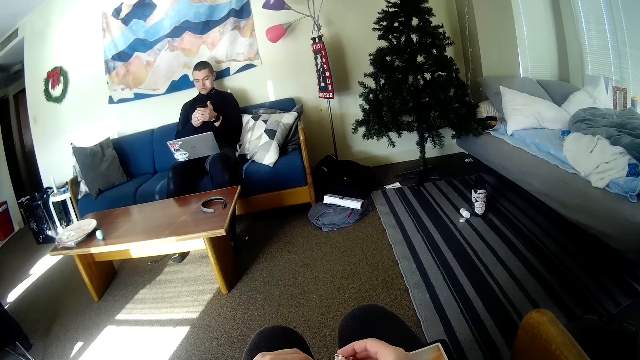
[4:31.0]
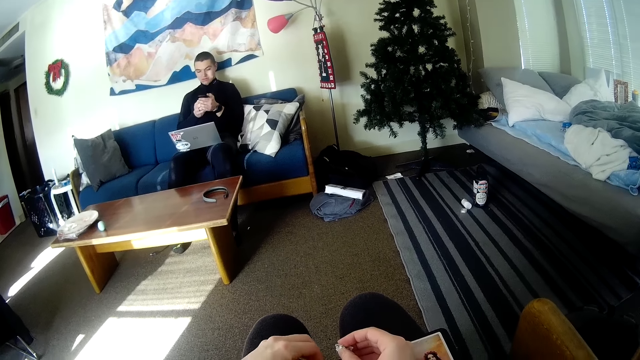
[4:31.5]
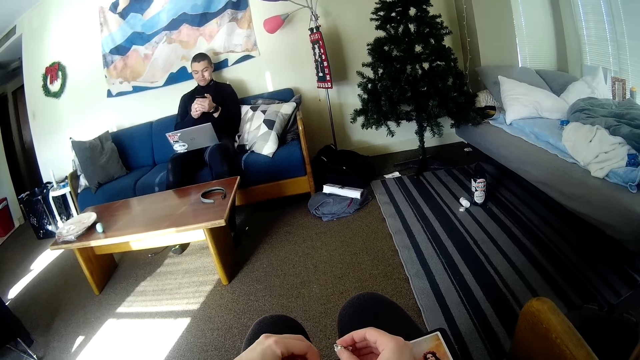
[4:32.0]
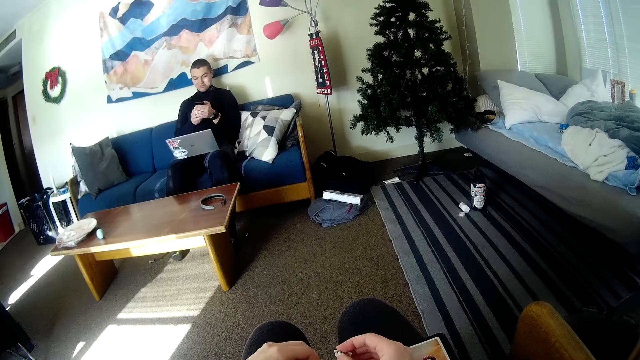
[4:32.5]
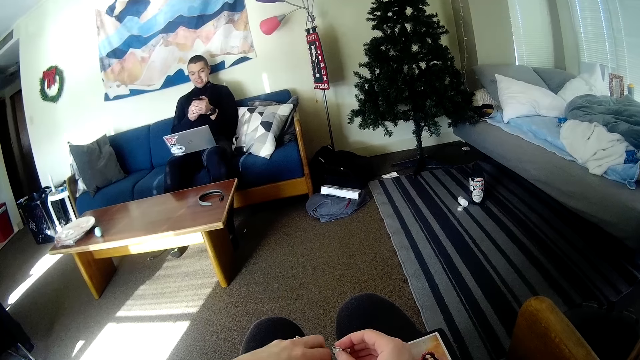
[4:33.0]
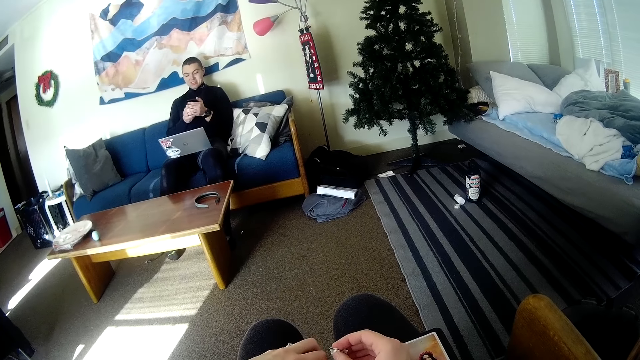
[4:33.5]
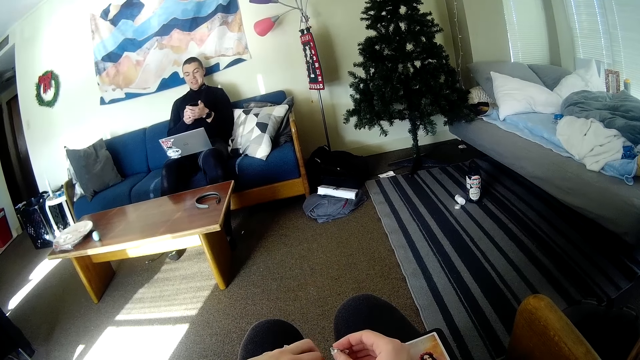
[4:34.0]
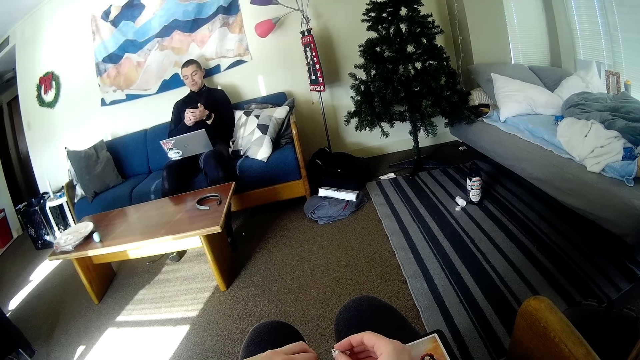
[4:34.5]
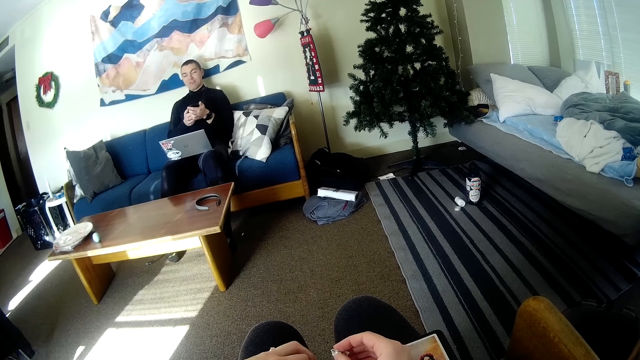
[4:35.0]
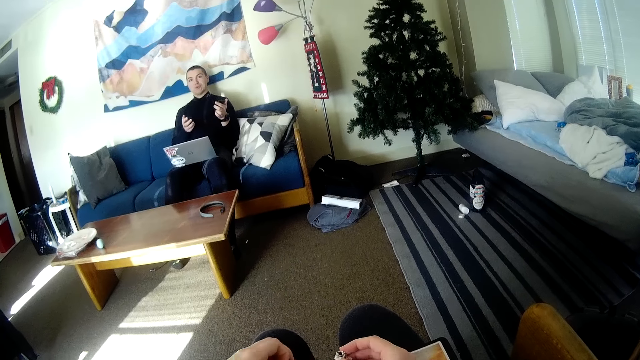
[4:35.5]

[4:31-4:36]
The camera wearer removes the sticker with her left hand. She passes the peeled sticker in her right hand to her left hand. A person moves his hands.

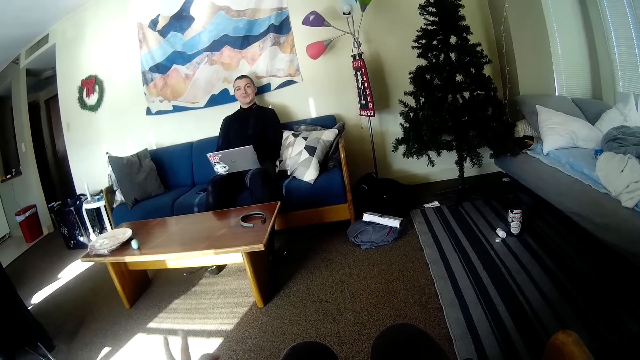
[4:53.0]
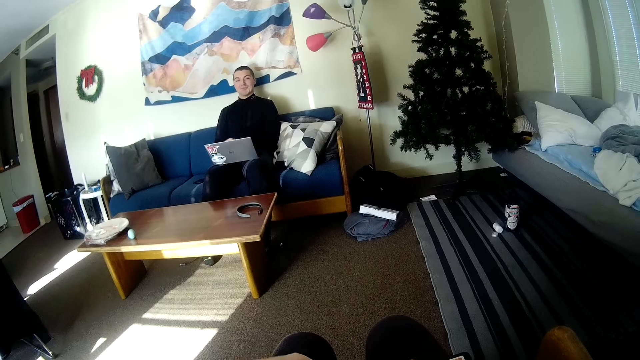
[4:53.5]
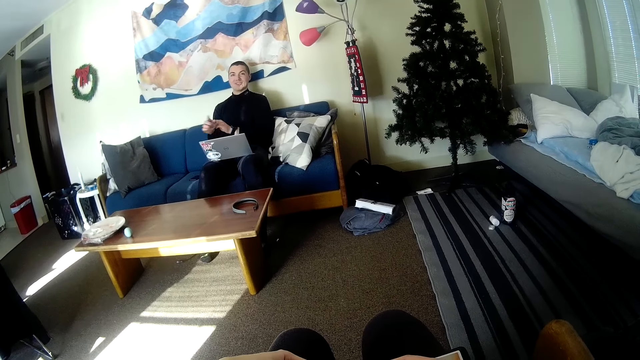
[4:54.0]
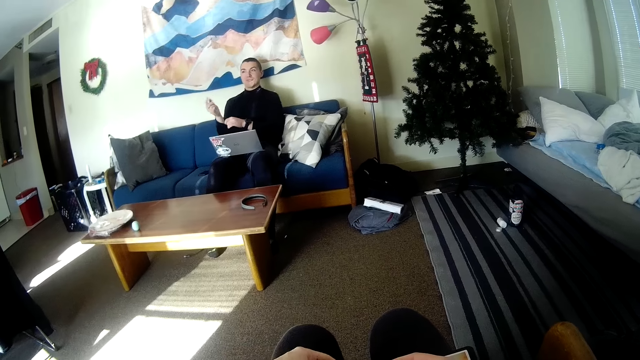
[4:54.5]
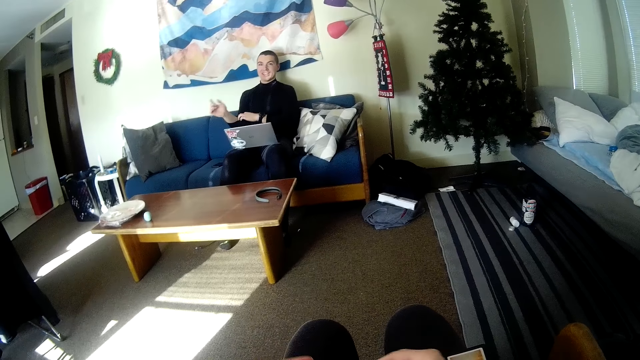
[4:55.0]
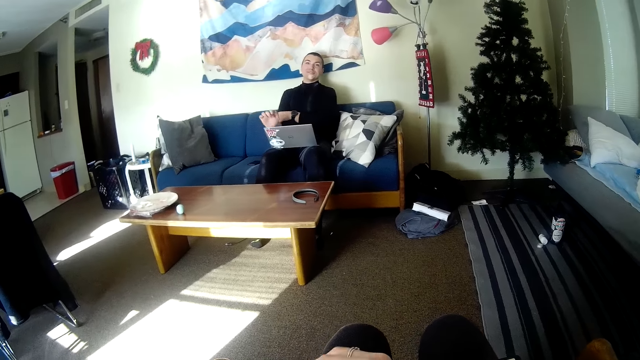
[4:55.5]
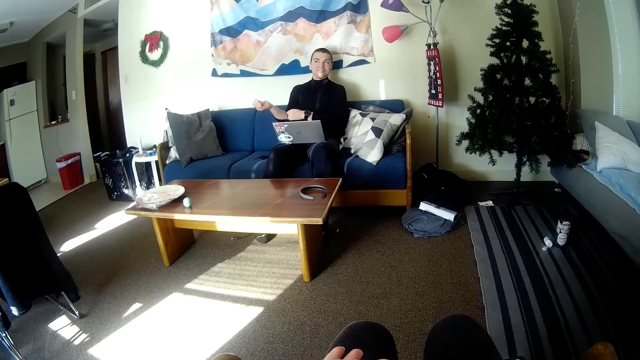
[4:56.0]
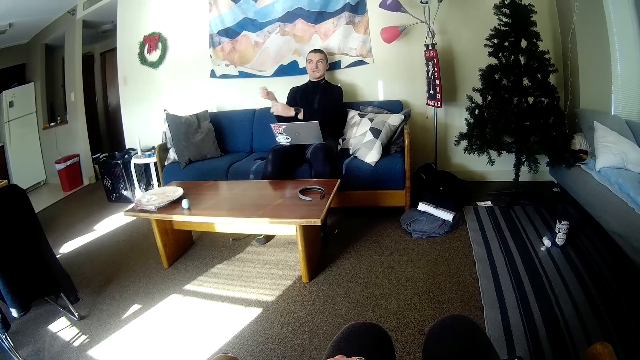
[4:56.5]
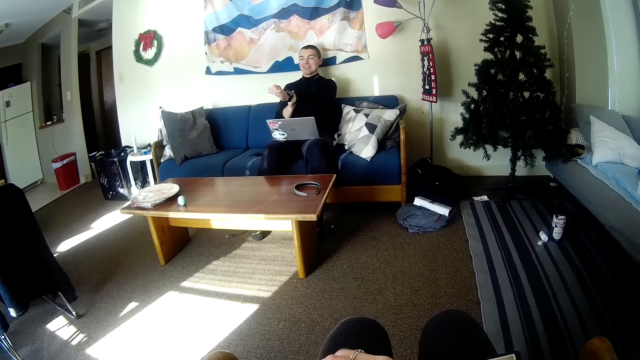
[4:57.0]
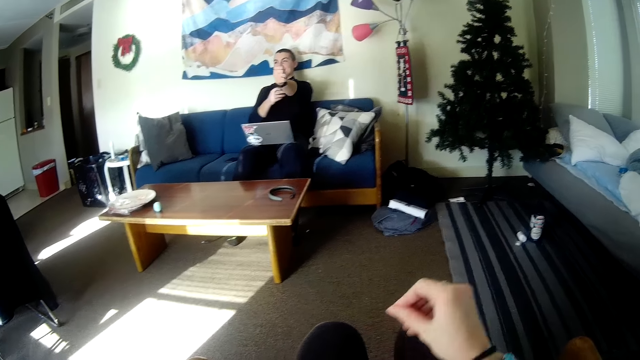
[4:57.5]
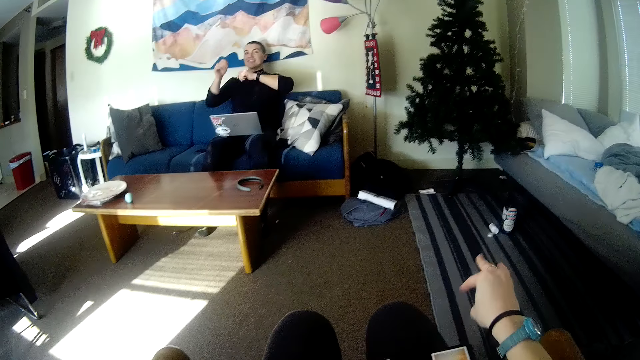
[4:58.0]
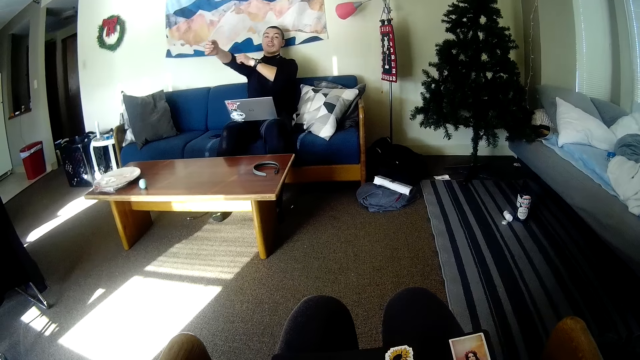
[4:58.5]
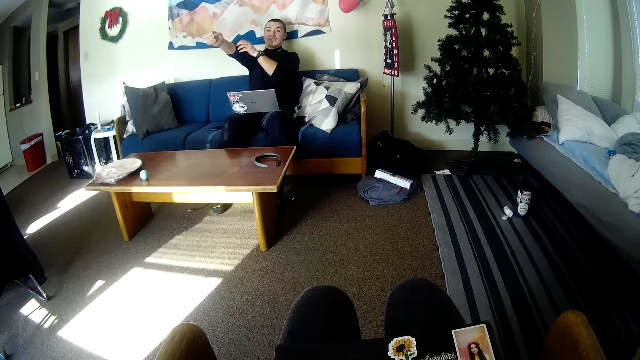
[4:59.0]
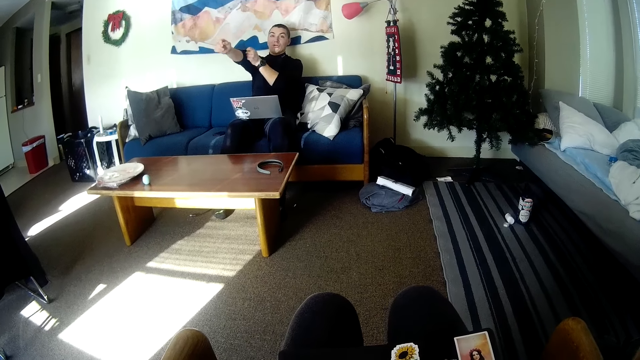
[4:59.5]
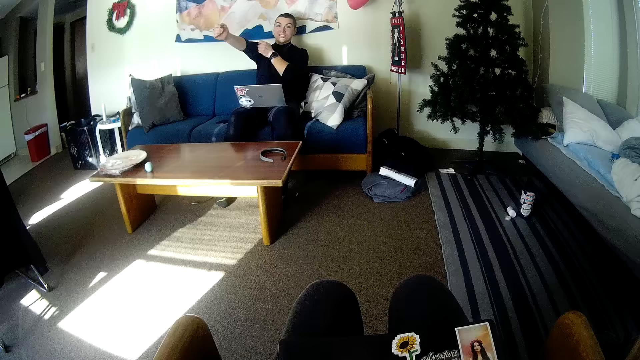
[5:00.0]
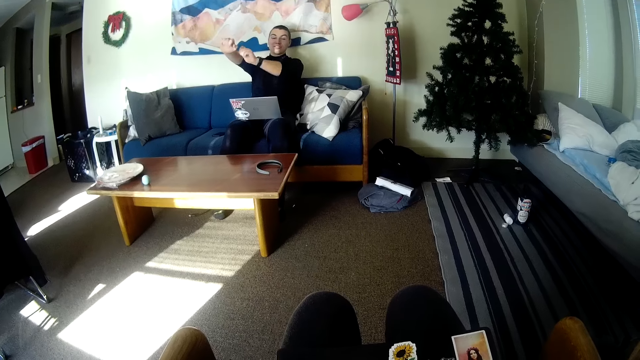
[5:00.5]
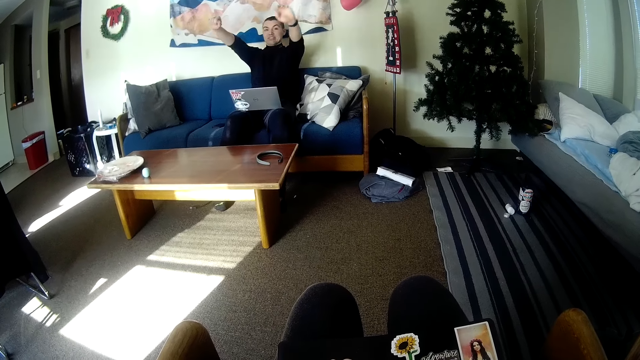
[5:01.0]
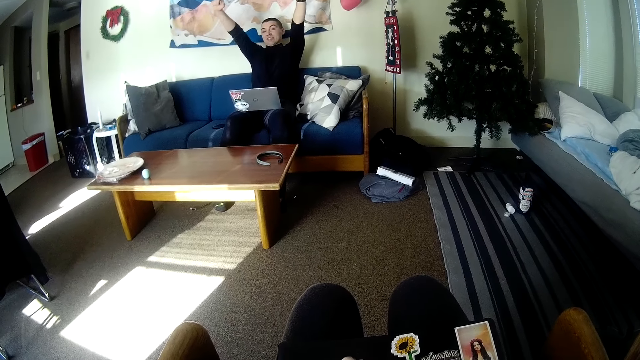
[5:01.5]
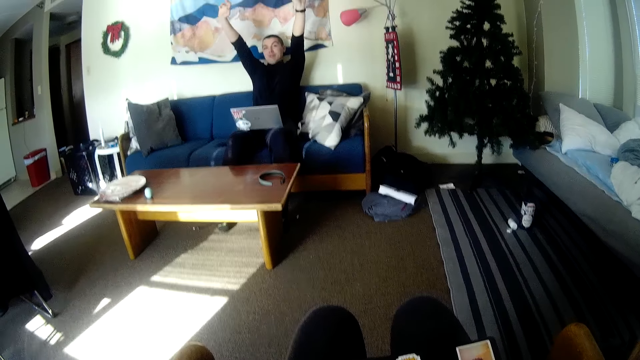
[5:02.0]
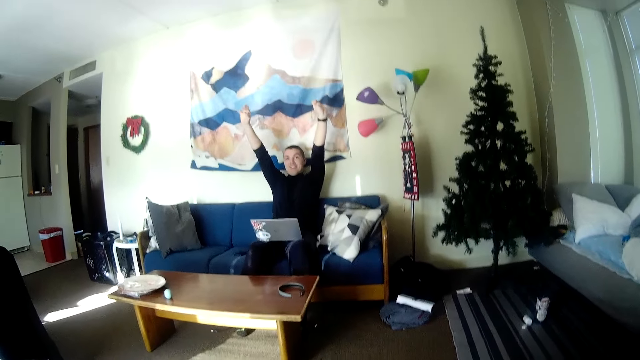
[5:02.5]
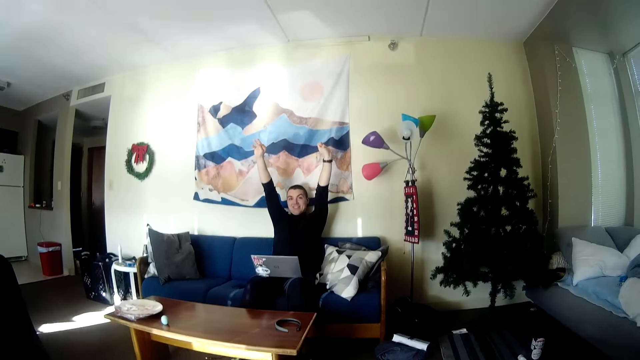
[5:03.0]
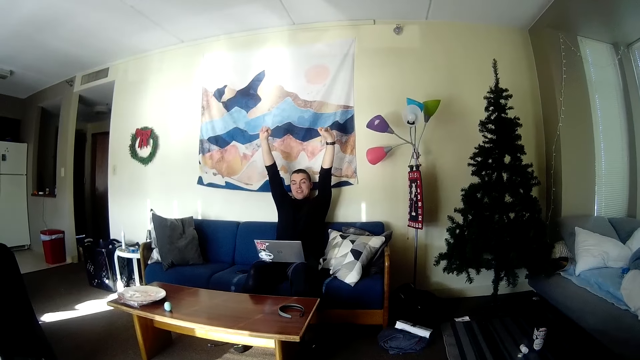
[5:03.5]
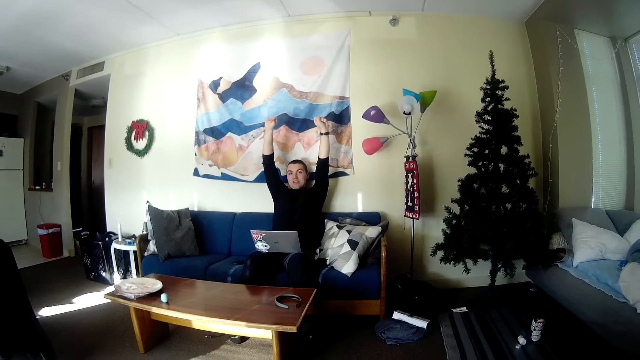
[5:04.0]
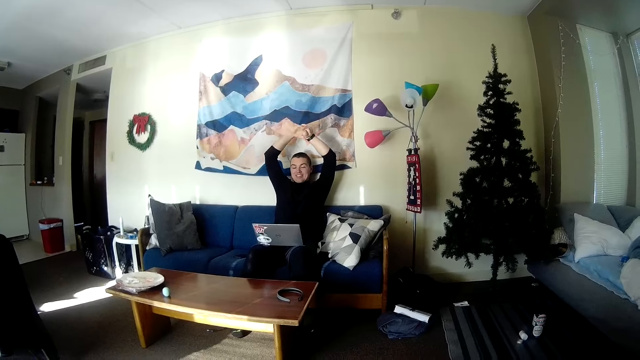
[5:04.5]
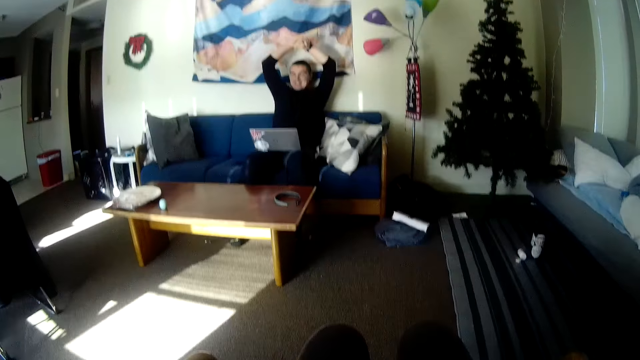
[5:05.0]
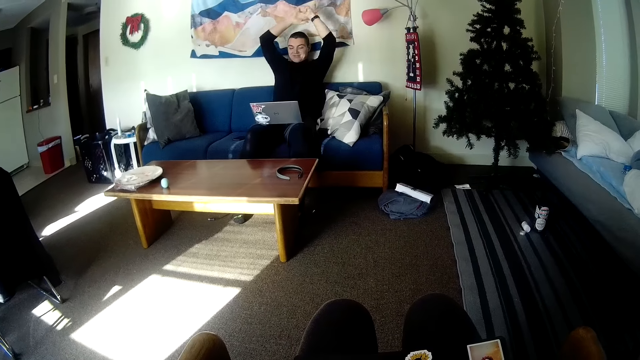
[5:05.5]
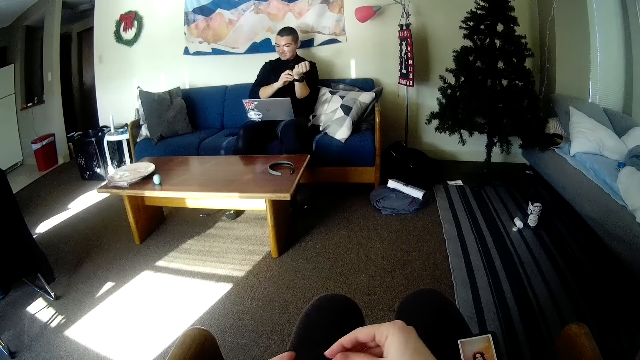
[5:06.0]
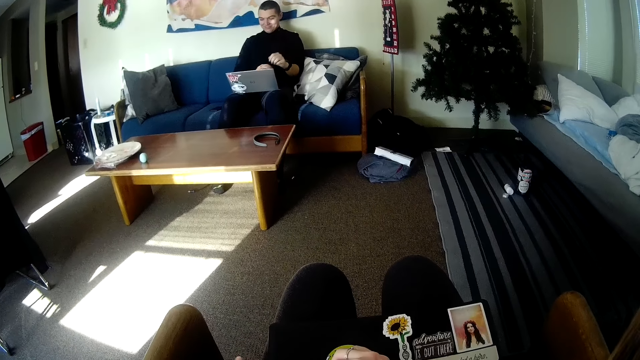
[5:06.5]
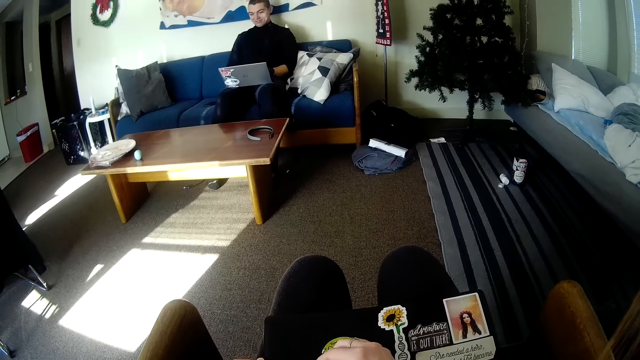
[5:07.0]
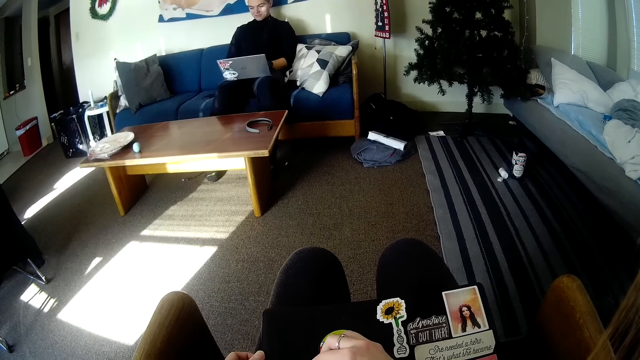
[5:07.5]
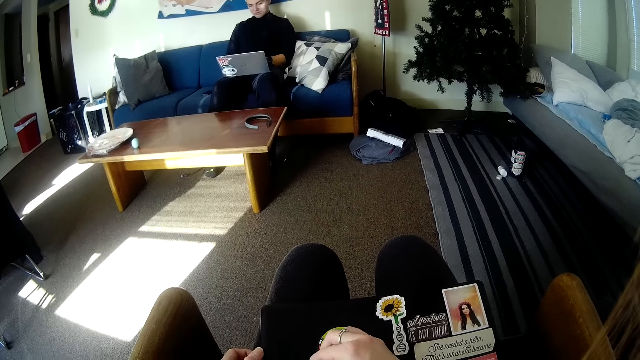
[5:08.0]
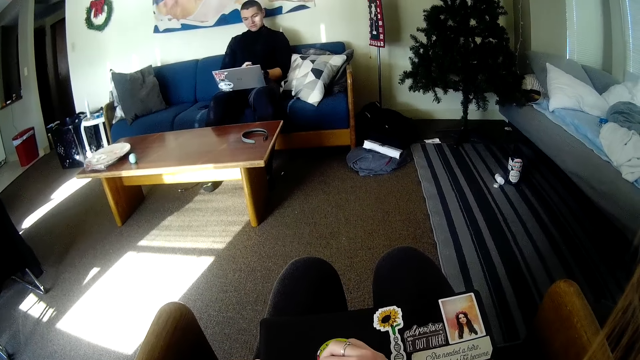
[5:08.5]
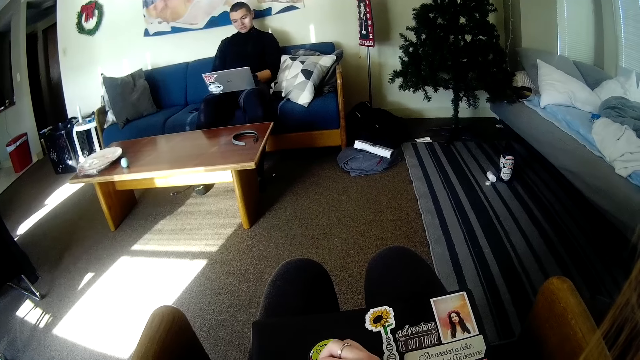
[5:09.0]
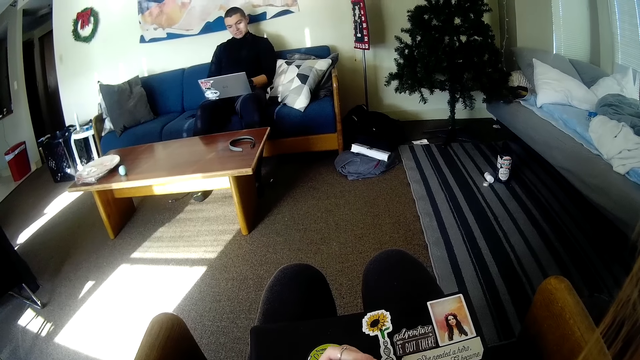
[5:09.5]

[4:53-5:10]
A man lifts his head. He moves his hands. He rolls up the right sleeve with his left hand. He gestures to the camera wearer with his right hand. He rolls up the left sleeve with his right hand. The camera wearer stretches her hand. She throws the peeled sticker on the floor with her right hand. The man rolls up the right sleeve with his left hand. He raises both hands. He holds his hands together. The camera wearer moves her hand. The man adjusts the wristwatch on his left hand with his right hand. The camera wearer peels off a sticker from the surface of a book on her lap with her right hand. The man uses the laptop on his lap with both hands. The camera wearer removes the pieces of paper with her hands.
